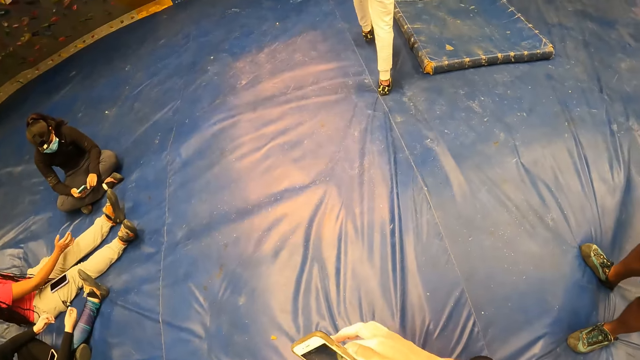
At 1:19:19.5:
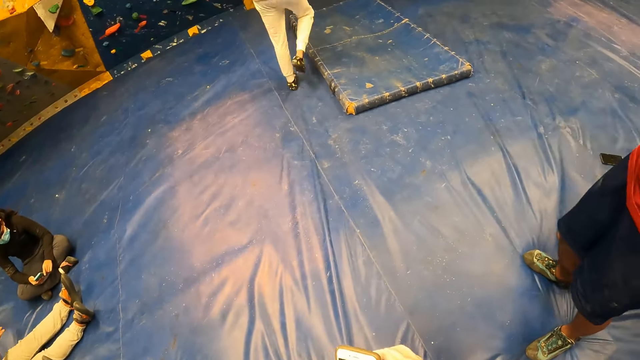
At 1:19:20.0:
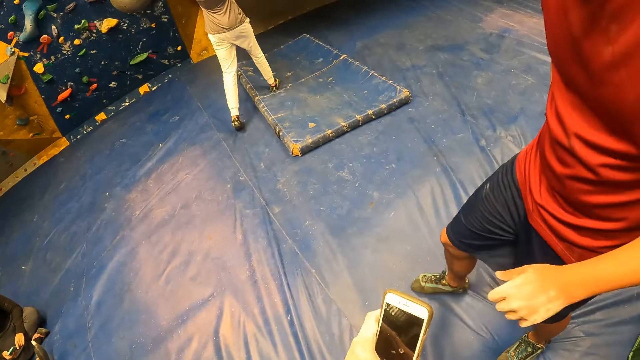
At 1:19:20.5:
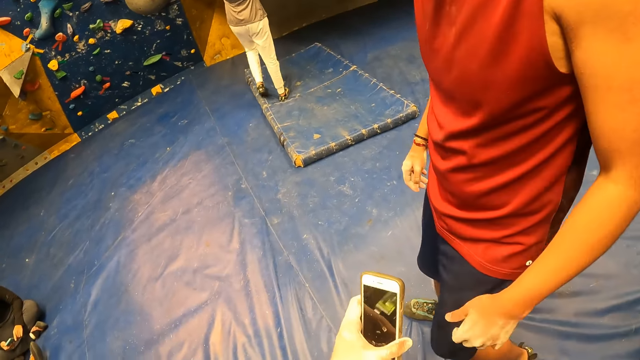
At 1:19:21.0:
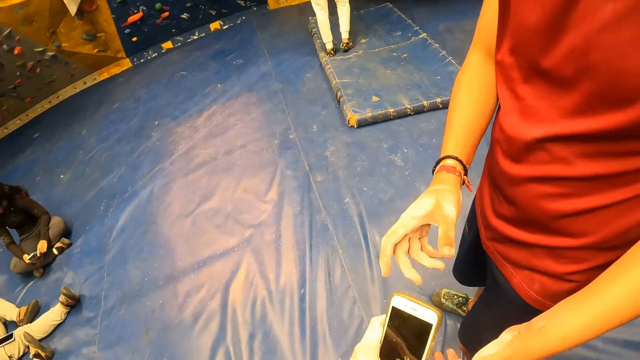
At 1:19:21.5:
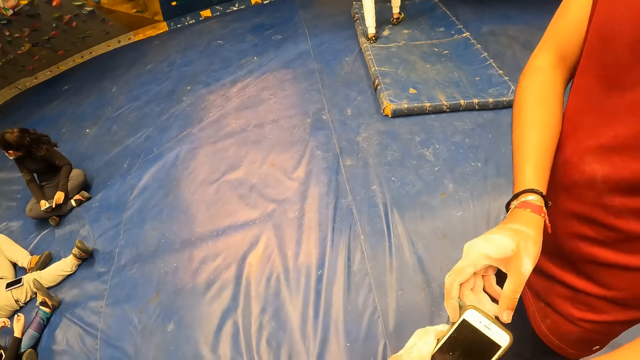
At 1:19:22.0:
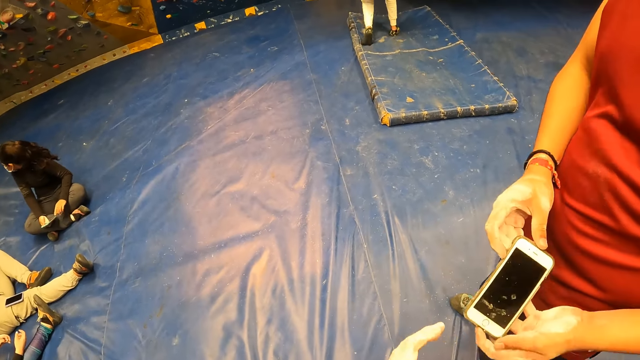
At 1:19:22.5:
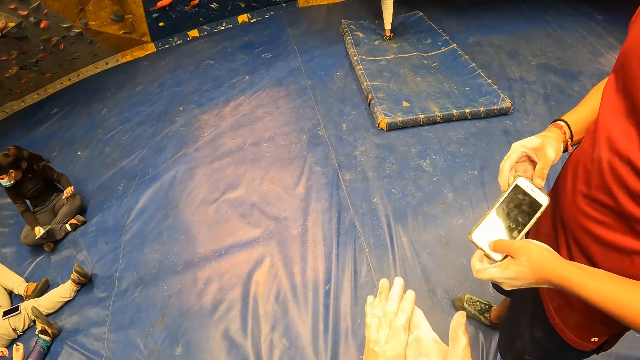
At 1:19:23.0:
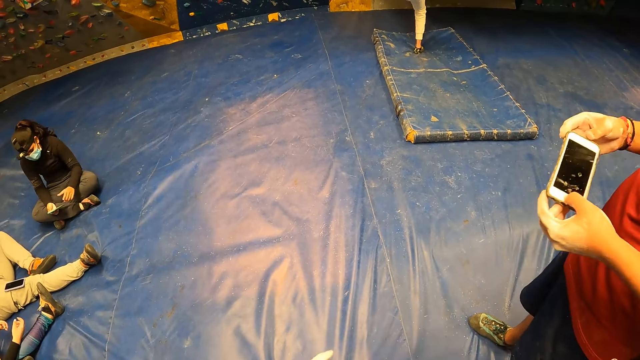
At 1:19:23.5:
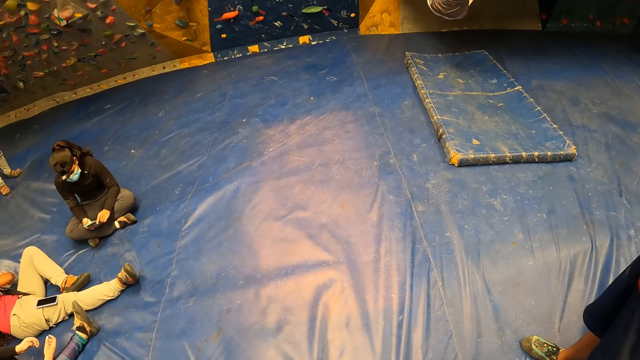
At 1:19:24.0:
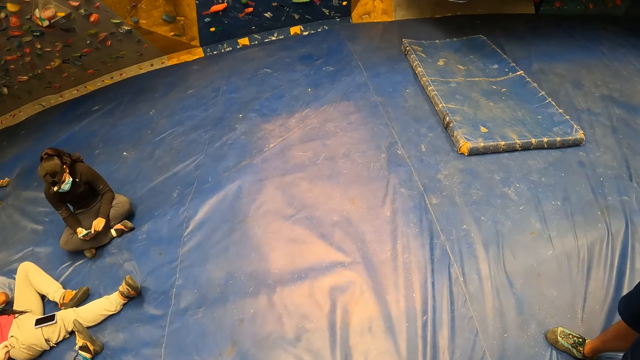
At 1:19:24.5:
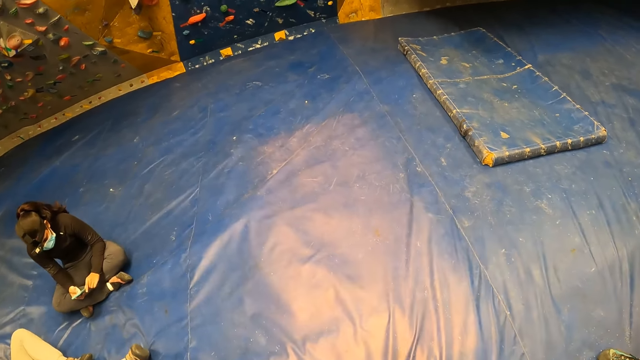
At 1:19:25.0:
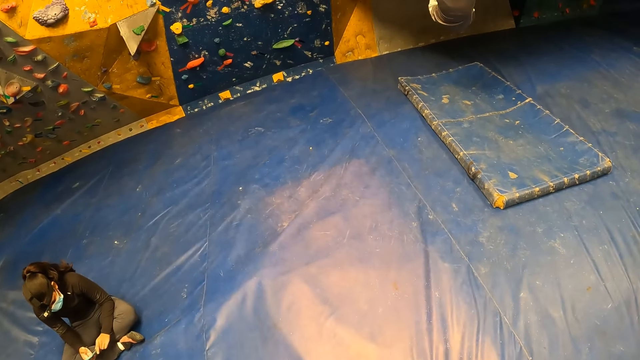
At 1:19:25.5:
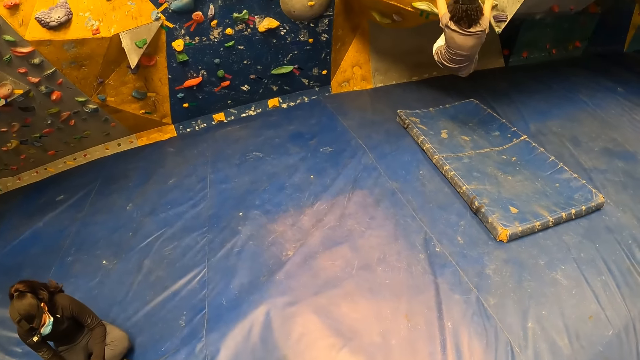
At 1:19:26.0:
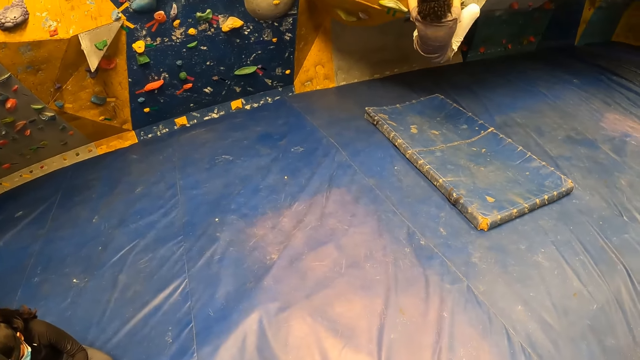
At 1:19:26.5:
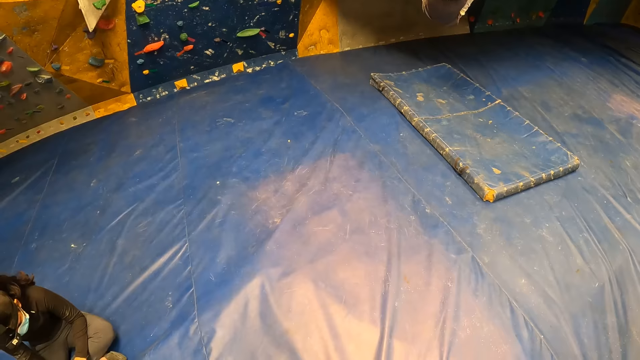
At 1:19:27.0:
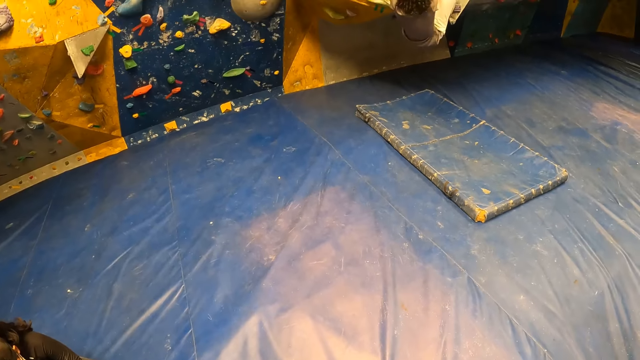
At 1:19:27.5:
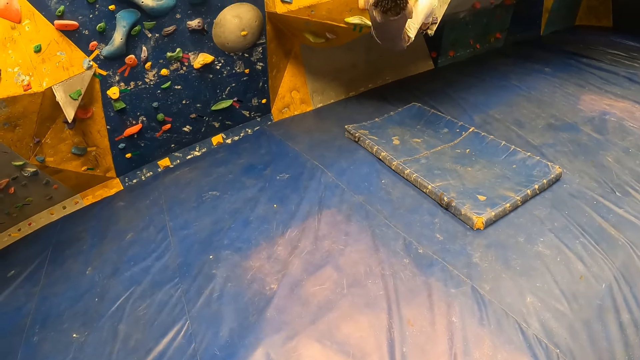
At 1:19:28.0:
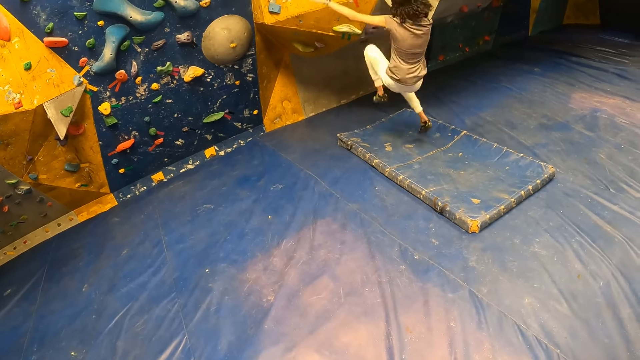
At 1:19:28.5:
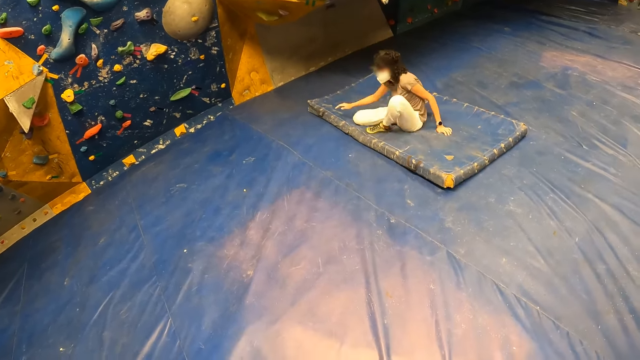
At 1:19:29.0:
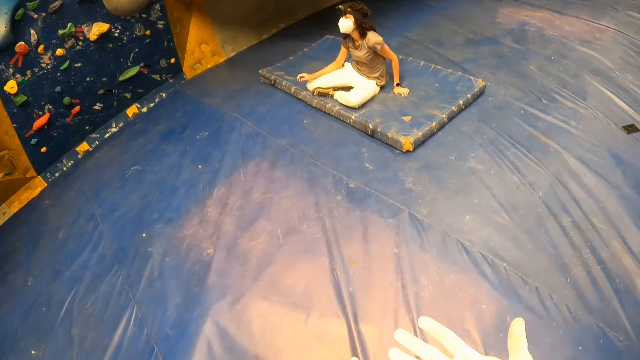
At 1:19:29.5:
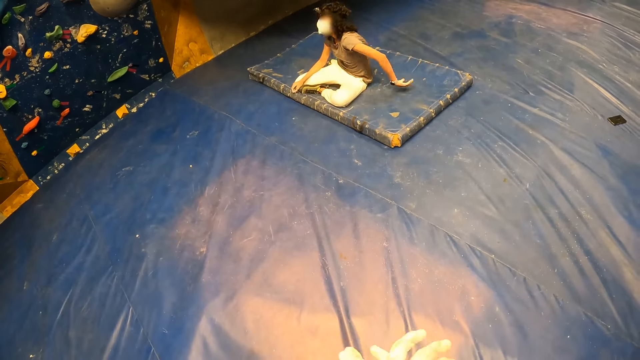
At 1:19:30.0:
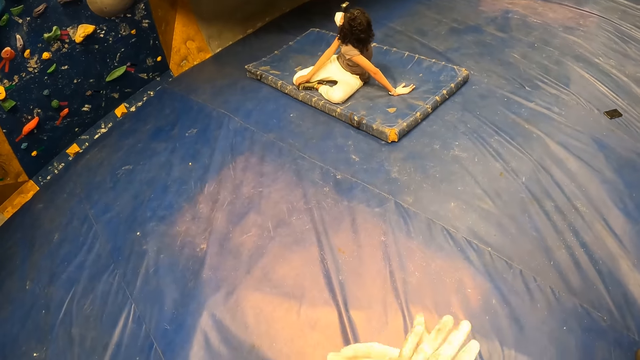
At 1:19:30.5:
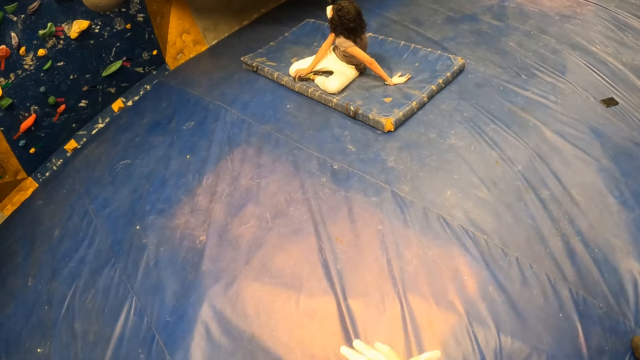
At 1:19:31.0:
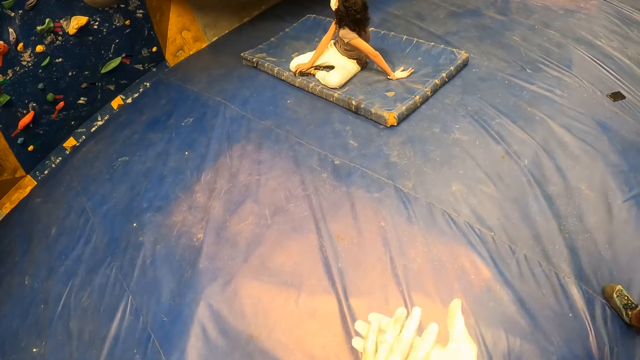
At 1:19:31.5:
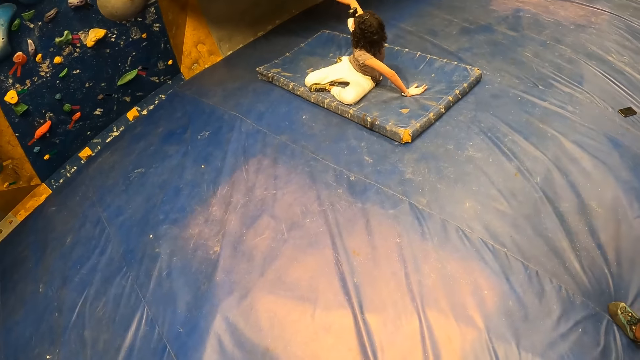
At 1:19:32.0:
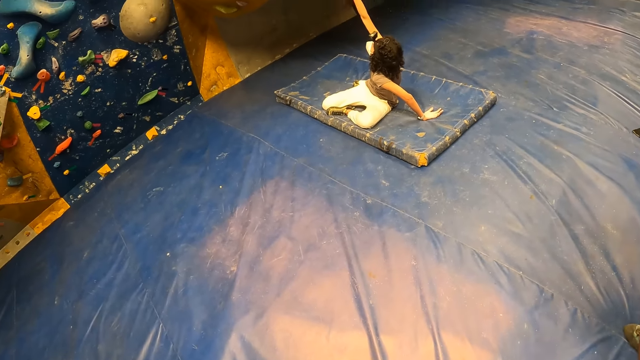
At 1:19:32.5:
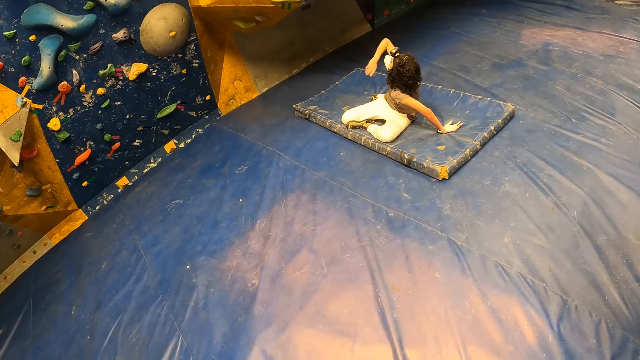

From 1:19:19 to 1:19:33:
The camera wearer holds the phone in both hands. He gives the phone in his left hand to the man. The man holds the phone with both hands. The camera wearer looks around. The girl falls on the mattress from the rock wall. The camera wearer rubs his hands.

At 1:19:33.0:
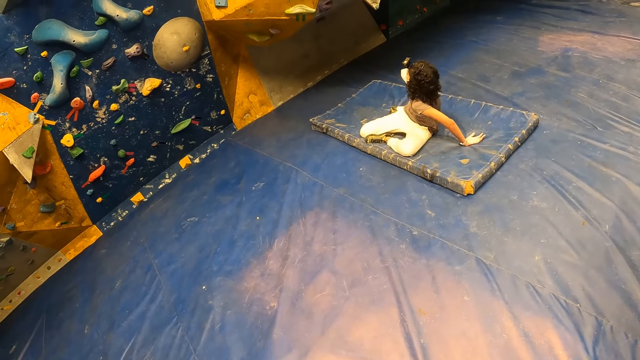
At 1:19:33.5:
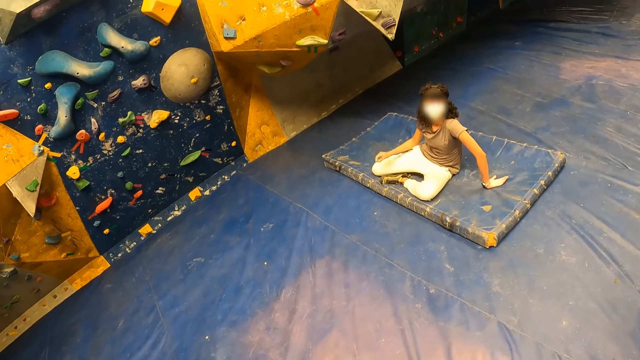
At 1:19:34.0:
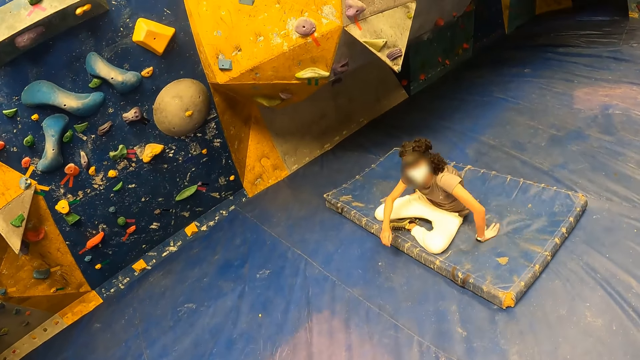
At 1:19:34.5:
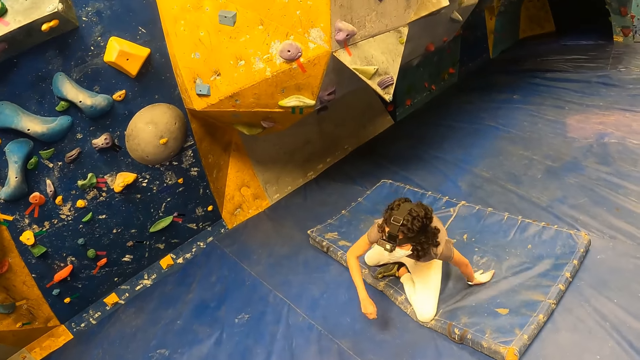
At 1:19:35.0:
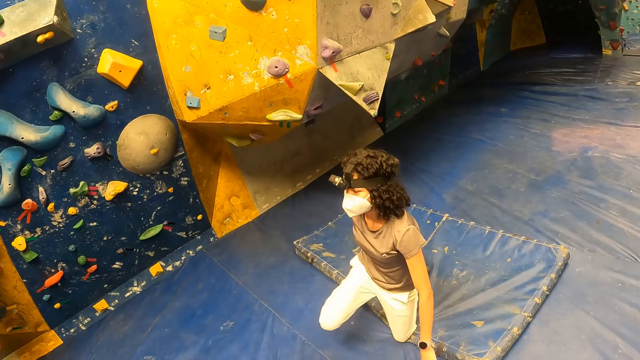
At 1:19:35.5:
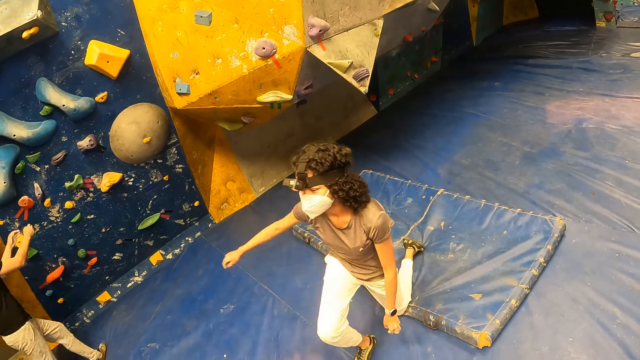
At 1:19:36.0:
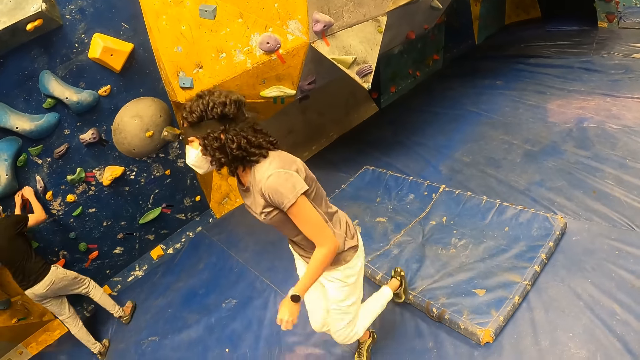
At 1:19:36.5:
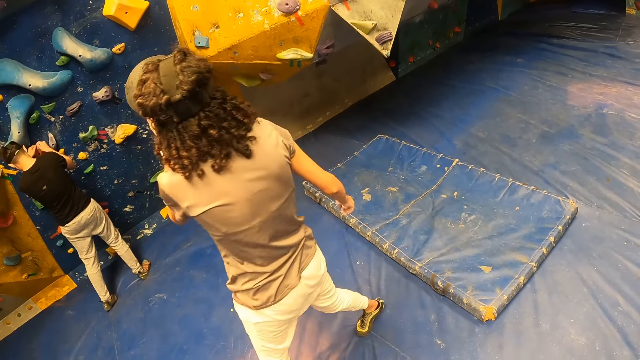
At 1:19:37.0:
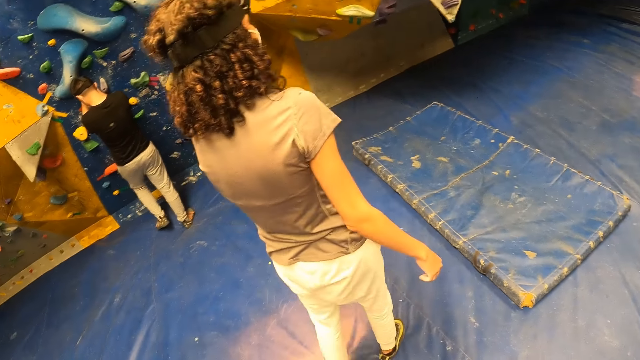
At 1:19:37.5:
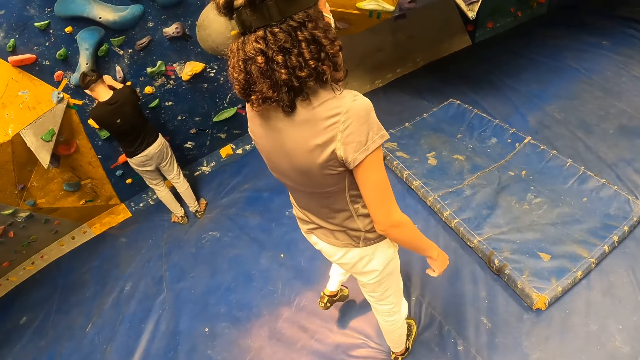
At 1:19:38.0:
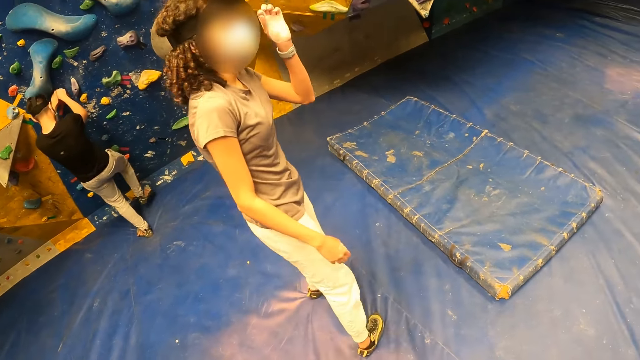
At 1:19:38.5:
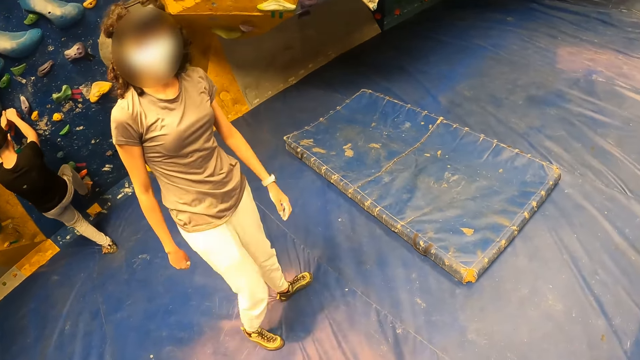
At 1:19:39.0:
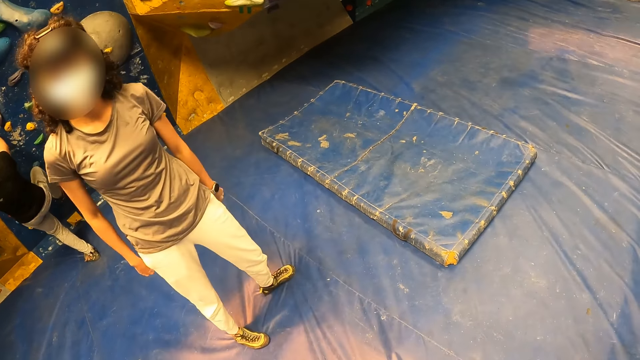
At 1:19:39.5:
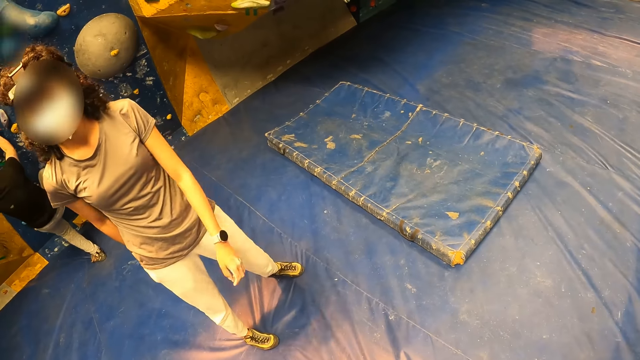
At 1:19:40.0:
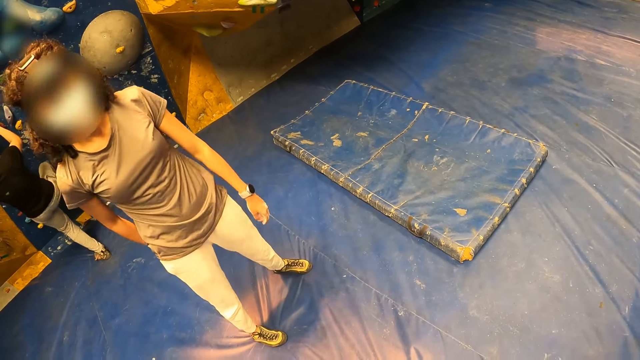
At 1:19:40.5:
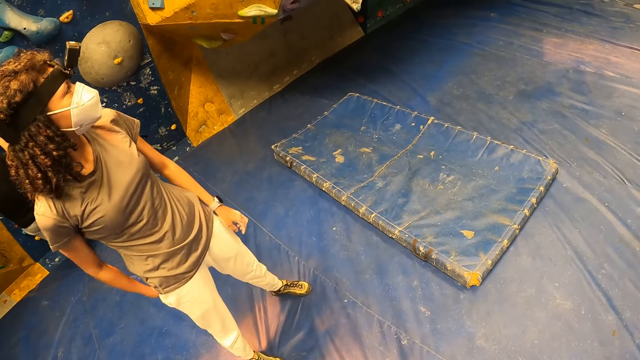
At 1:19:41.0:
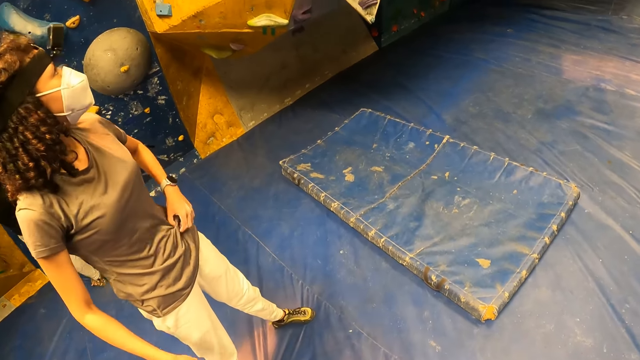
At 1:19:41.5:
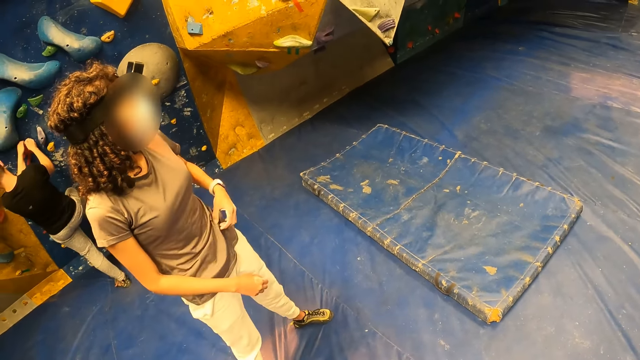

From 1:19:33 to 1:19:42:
The camera wearer moves around. A man climbs the rock wall with both hands.
